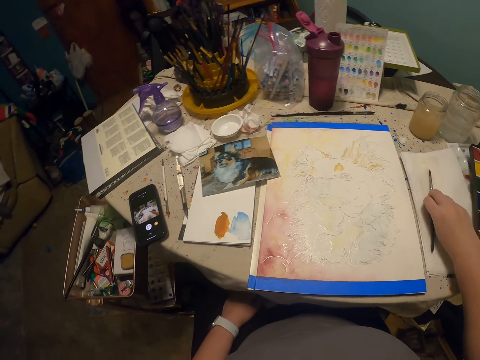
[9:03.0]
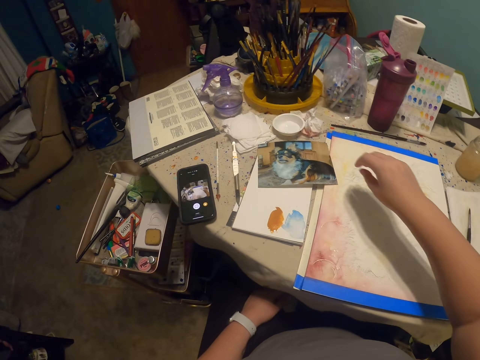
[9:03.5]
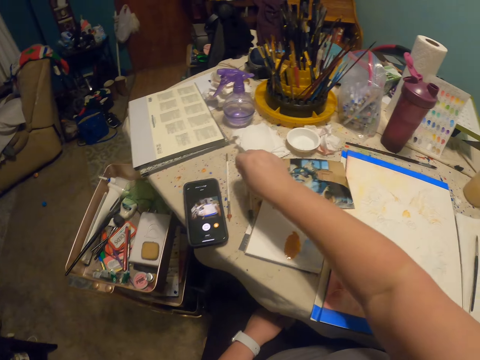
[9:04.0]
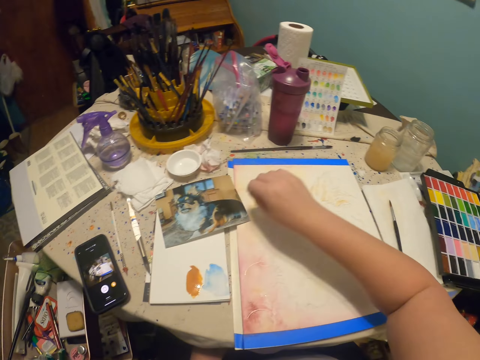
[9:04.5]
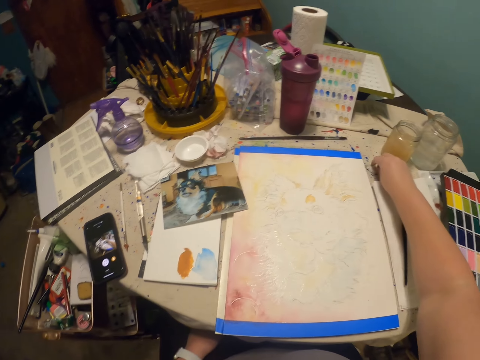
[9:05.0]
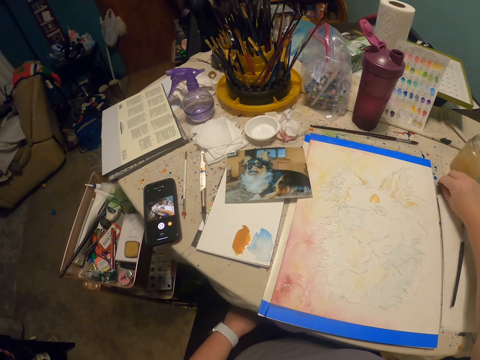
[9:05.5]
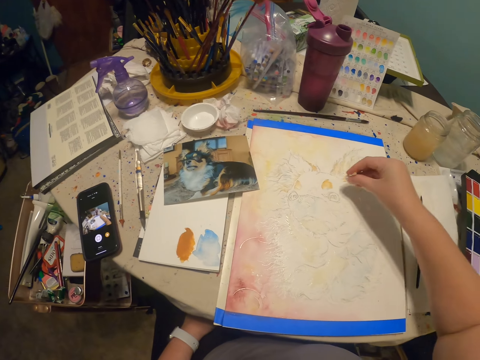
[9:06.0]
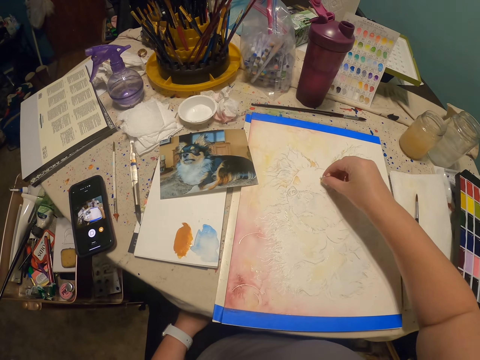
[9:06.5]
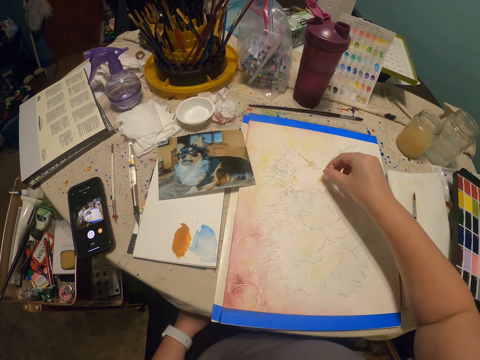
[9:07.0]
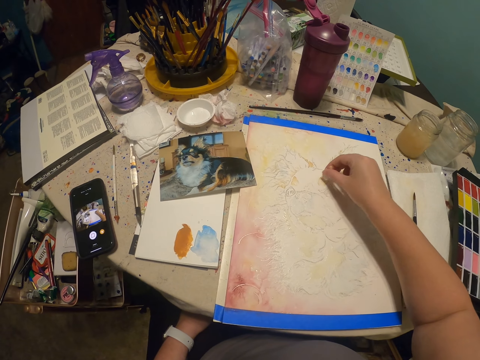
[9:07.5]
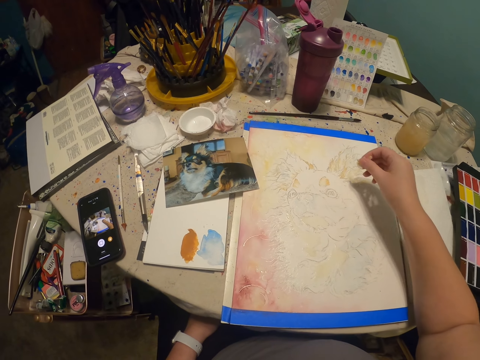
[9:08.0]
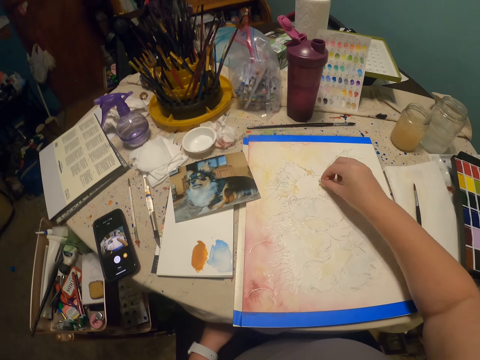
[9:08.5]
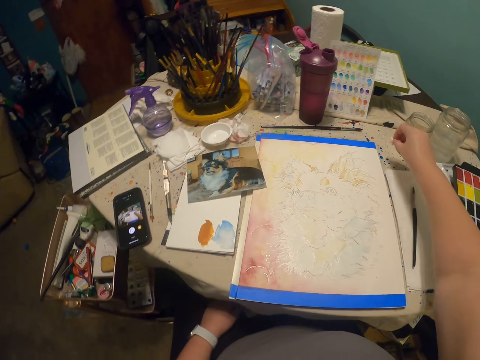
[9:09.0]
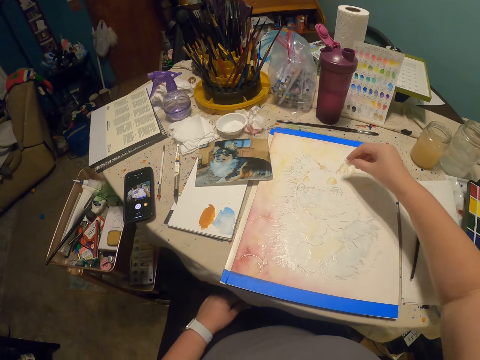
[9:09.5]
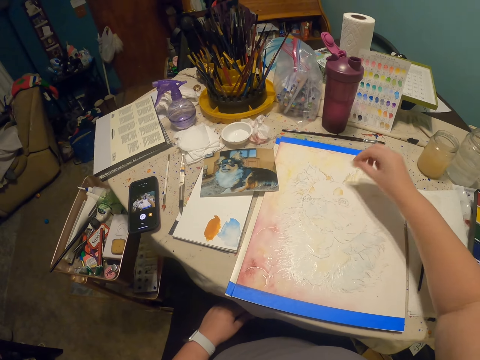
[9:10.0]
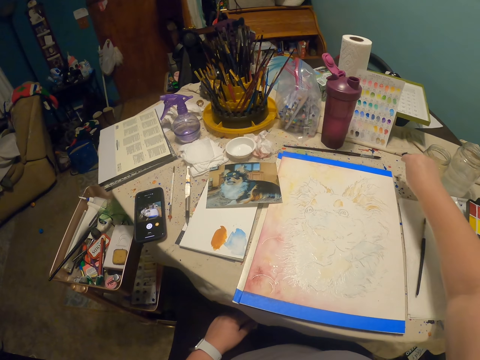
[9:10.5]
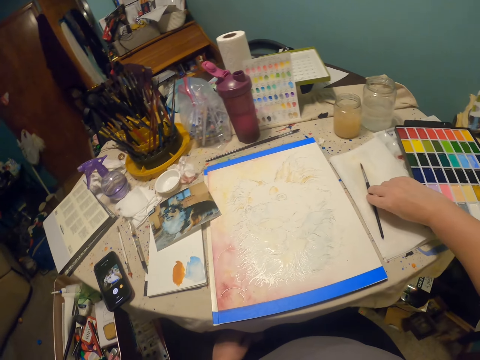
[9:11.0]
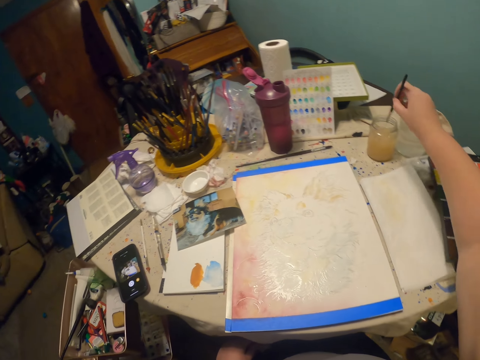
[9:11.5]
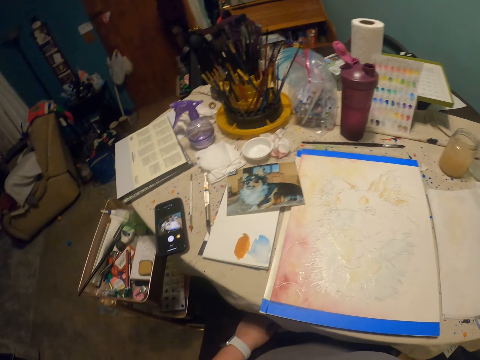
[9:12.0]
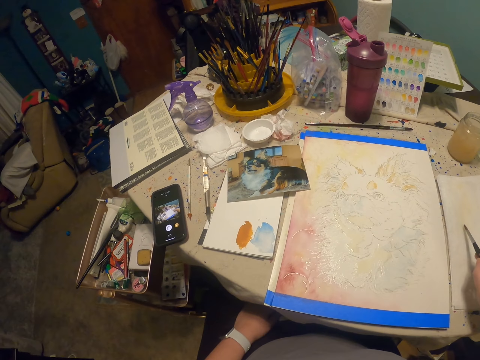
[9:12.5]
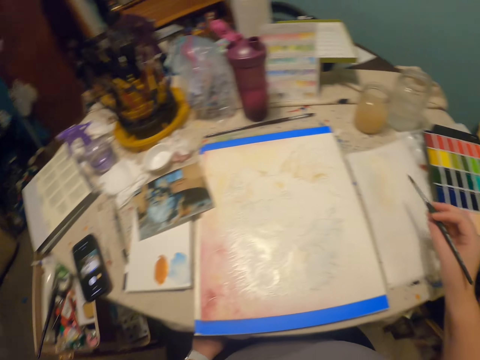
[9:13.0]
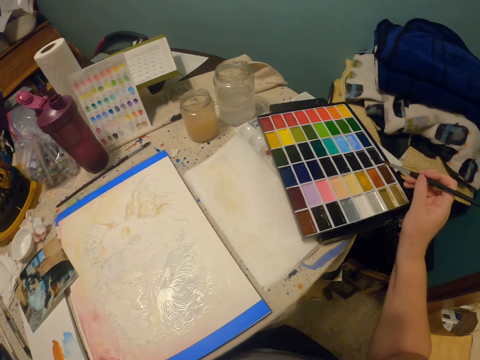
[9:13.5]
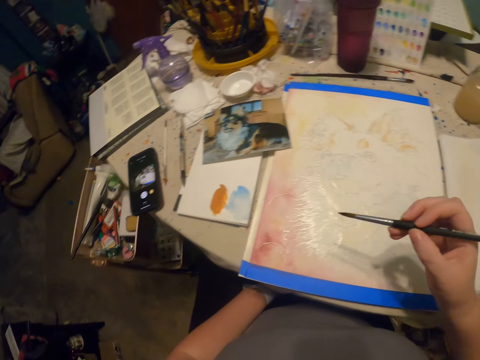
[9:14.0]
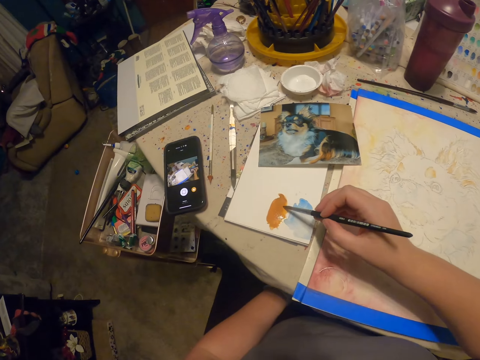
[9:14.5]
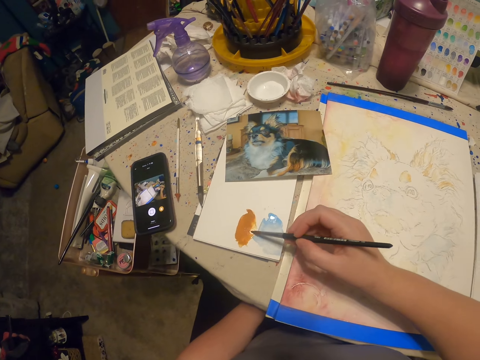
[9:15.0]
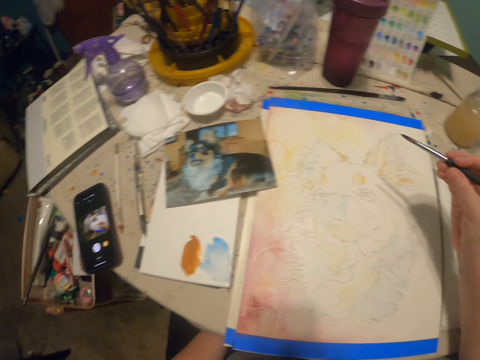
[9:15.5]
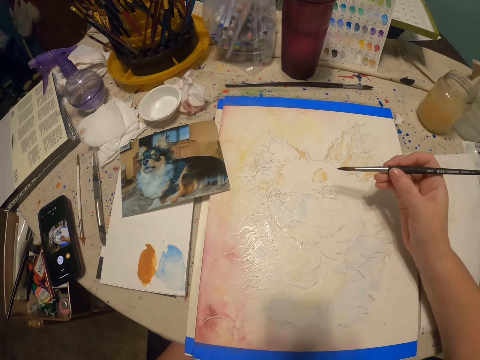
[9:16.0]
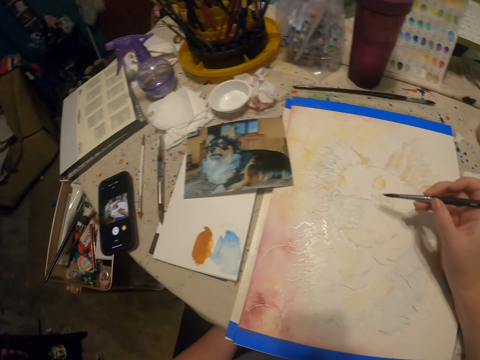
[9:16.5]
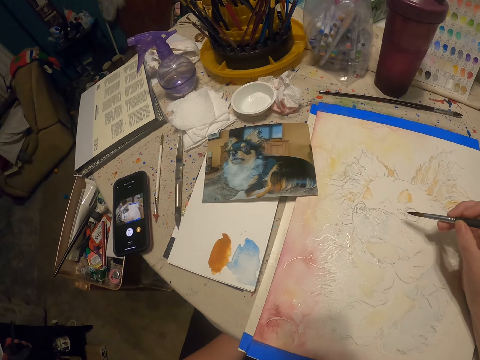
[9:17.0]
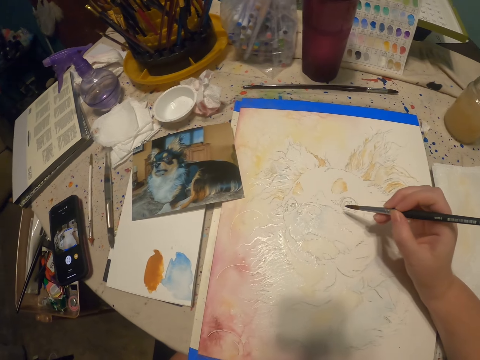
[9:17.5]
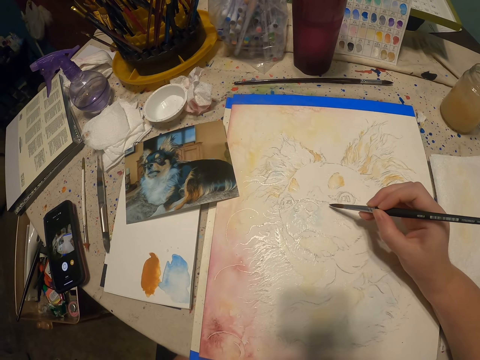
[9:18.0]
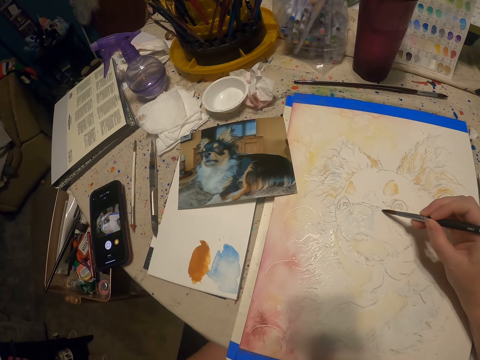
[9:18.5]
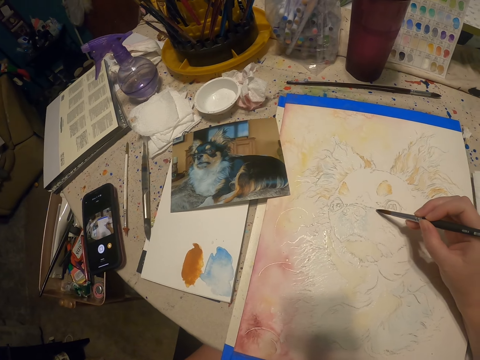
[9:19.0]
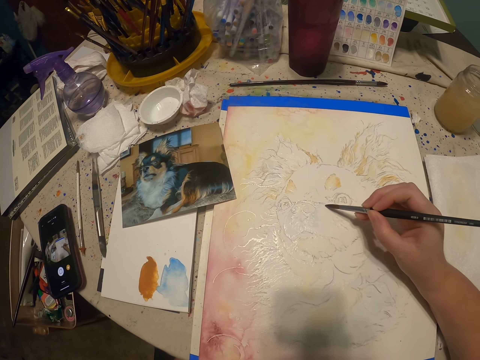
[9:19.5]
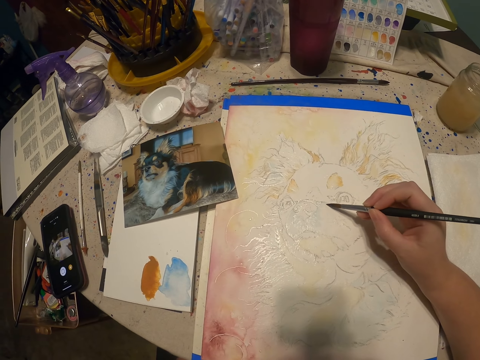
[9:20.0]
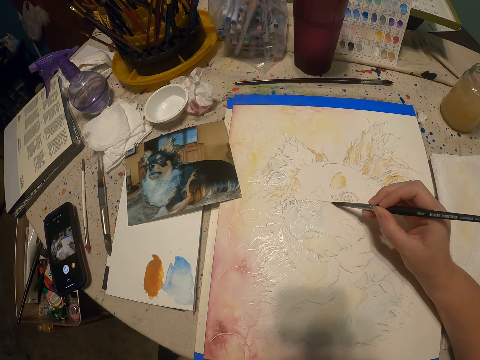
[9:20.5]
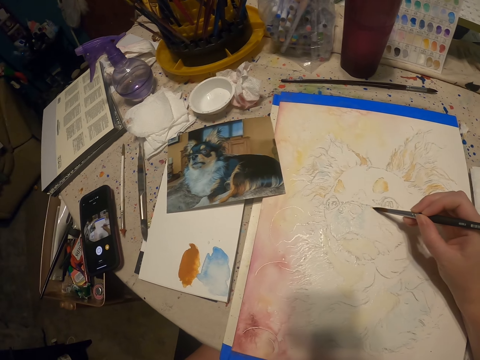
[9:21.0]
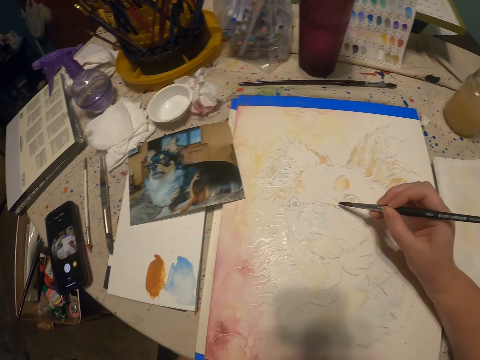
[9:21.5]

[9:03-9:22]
The camera wearer scrapes off excess paints from the paint pen. They put the paint brush on the drawing board. They pick a paper. They wipe a paint. They put the paper on the drawing board. They pick the painting brush. They dip the brush into something. They scrape off excess paints from the paint pen. They take ink with a drawing pen on the board. They paint a drawing.

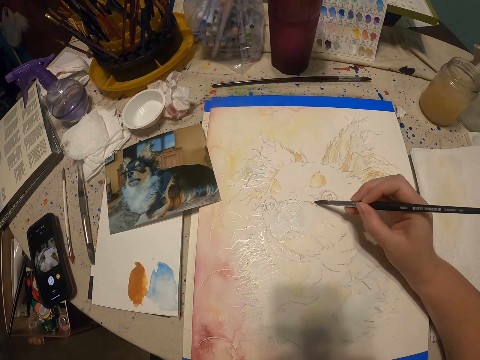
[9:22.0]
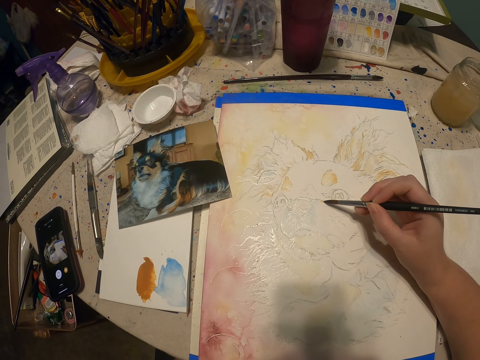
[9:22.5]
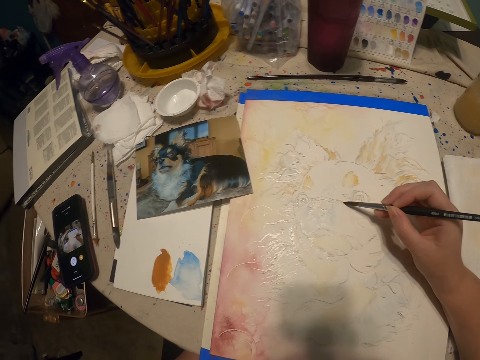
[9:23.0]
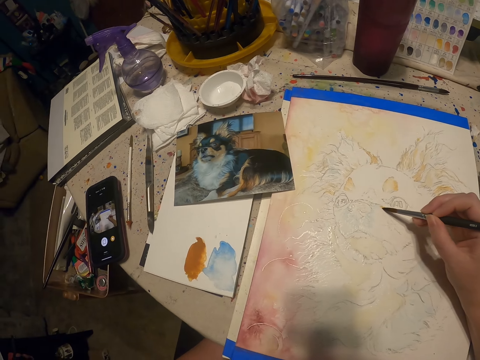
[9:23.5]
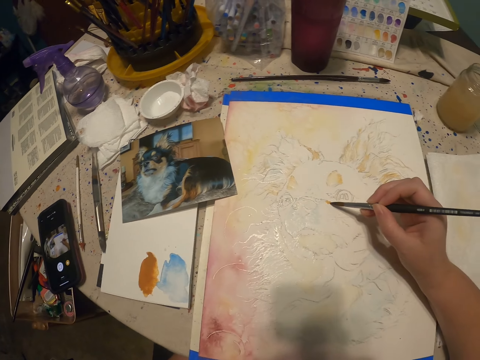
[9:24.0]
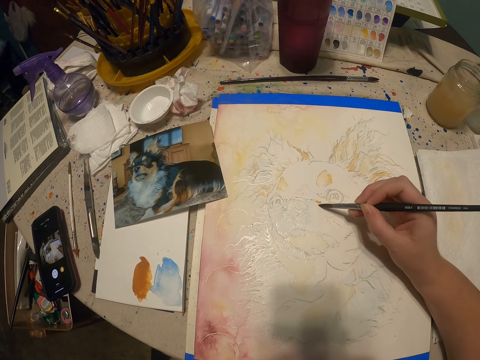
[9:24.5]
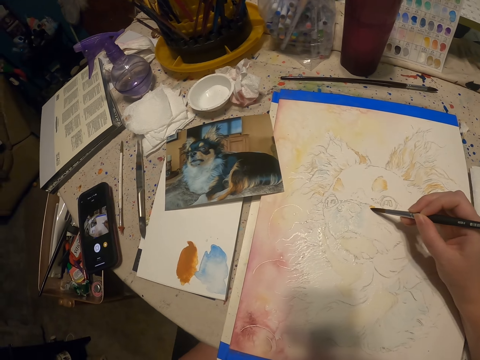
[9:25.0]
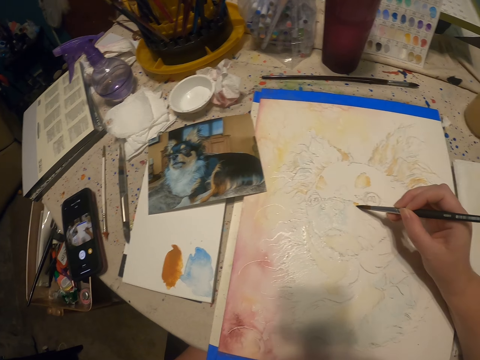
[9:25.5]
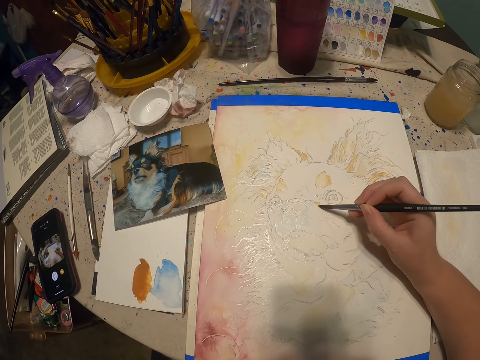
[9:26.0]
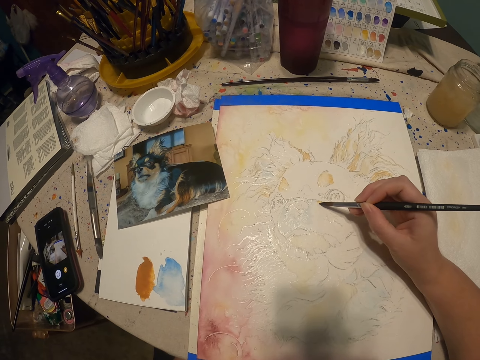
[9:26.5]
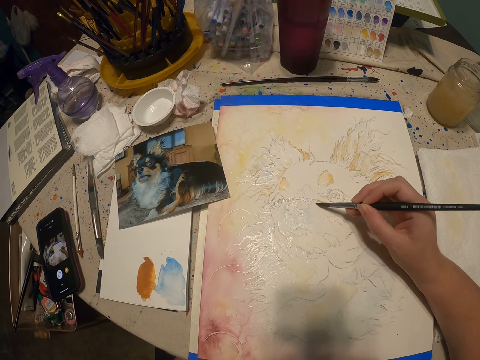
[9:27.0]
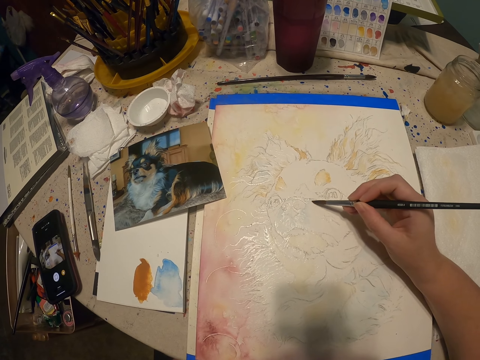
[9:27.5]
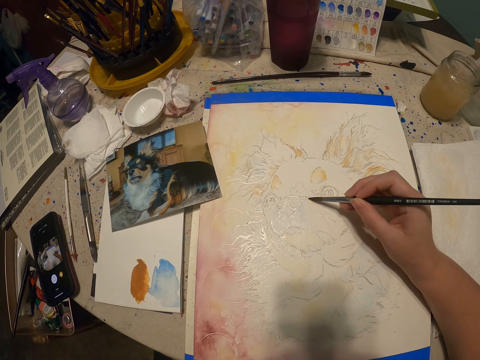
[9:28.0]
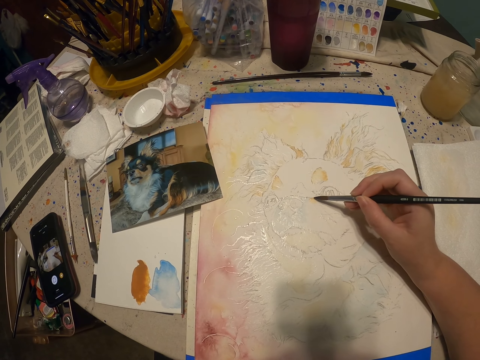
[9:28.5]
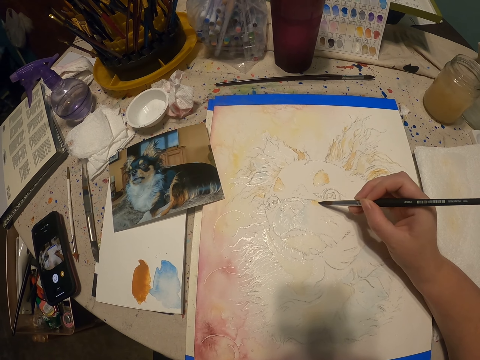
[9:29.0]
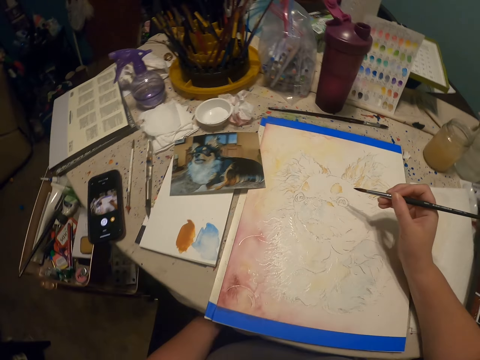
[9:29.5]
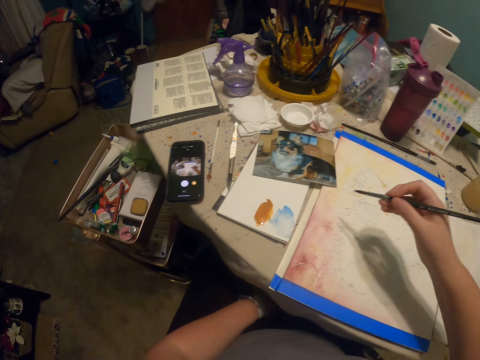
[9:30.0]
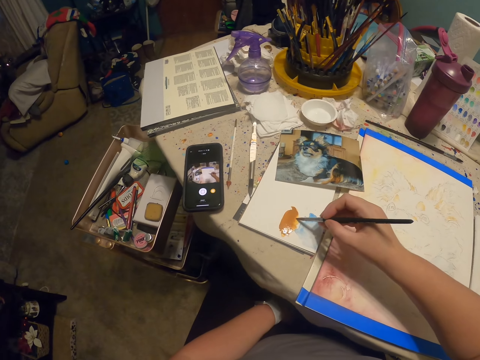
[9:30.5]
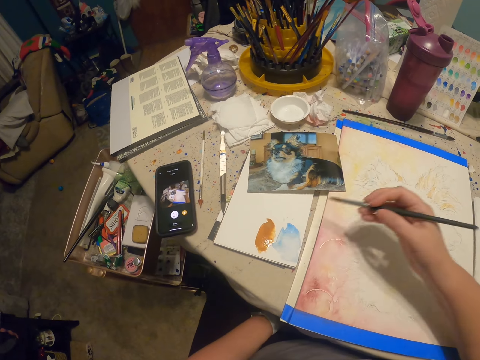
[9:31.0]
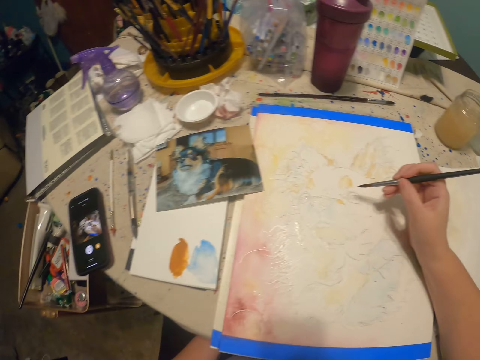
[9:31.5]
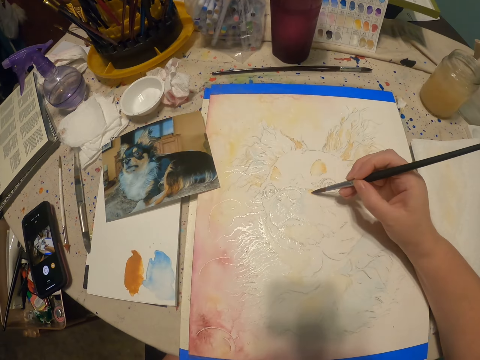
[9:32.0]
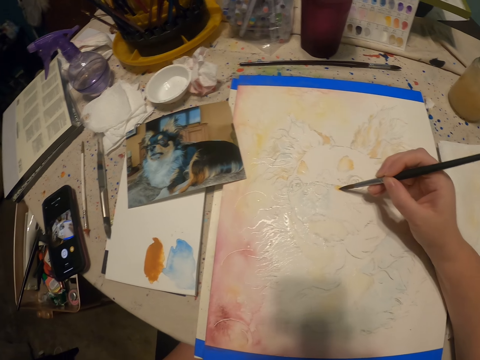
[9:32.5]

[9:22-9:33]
The camera wearer picks a paint.
